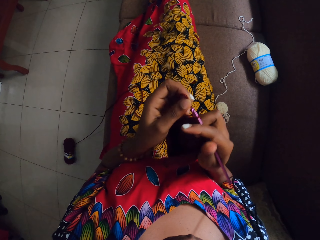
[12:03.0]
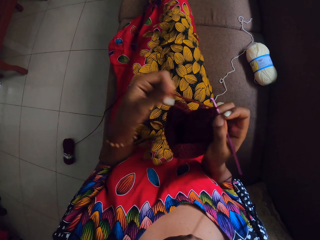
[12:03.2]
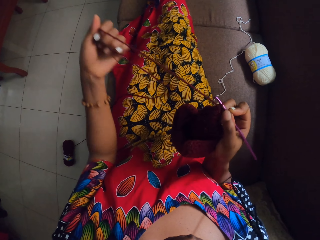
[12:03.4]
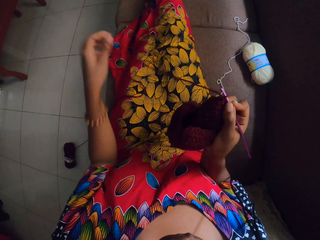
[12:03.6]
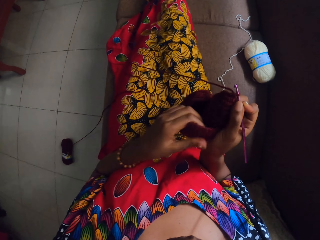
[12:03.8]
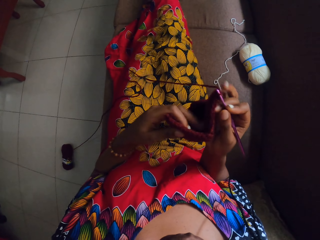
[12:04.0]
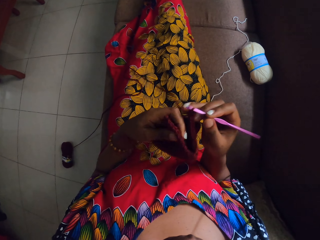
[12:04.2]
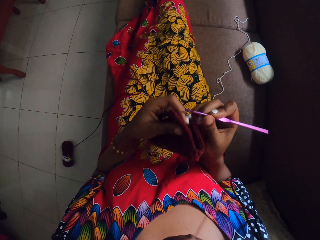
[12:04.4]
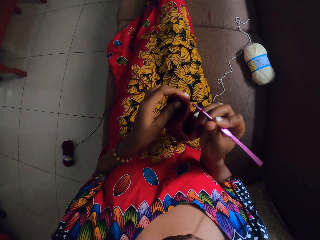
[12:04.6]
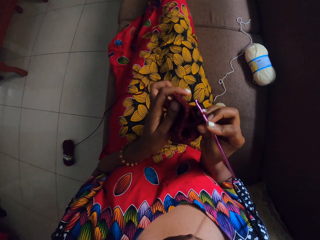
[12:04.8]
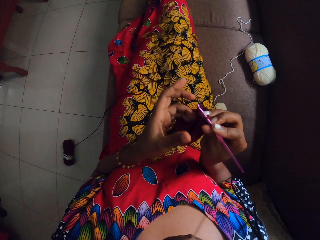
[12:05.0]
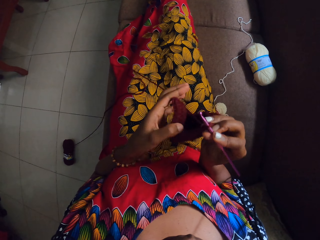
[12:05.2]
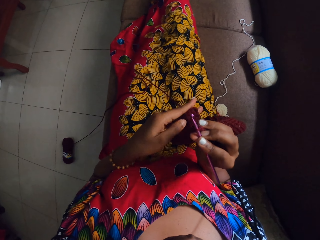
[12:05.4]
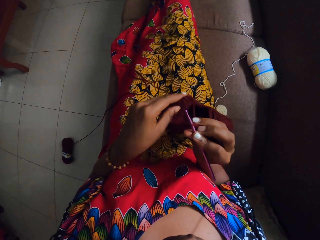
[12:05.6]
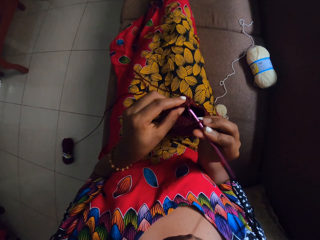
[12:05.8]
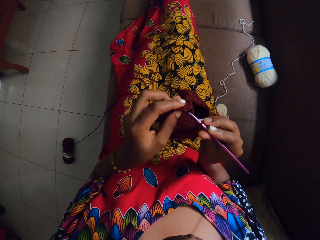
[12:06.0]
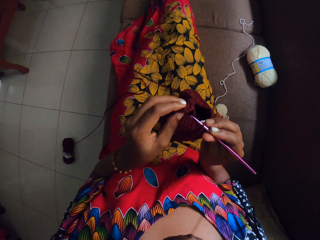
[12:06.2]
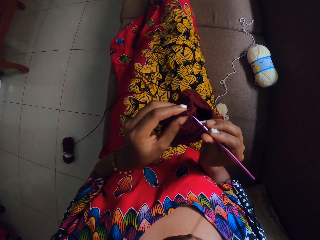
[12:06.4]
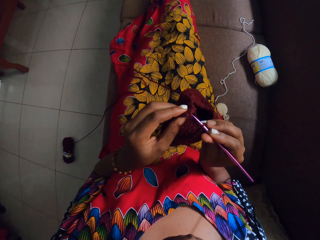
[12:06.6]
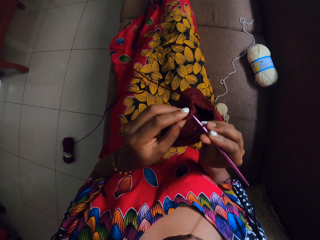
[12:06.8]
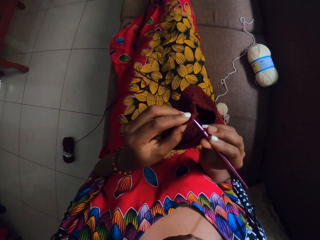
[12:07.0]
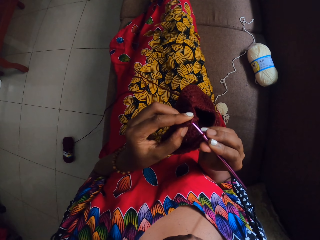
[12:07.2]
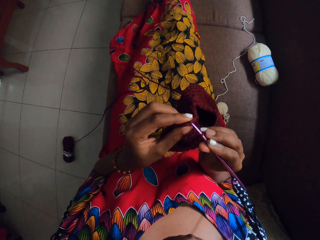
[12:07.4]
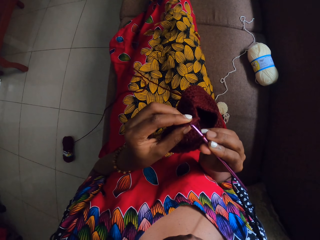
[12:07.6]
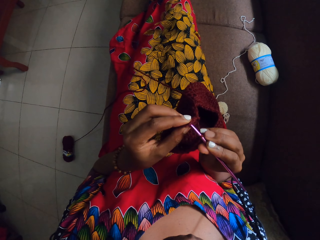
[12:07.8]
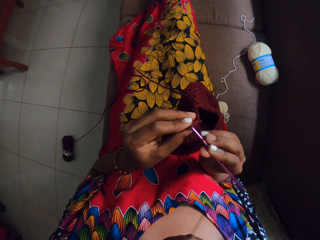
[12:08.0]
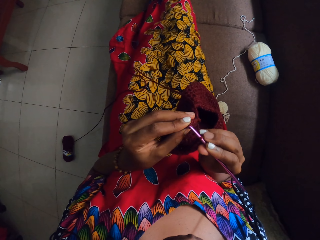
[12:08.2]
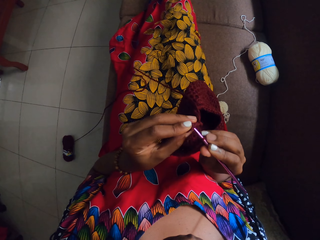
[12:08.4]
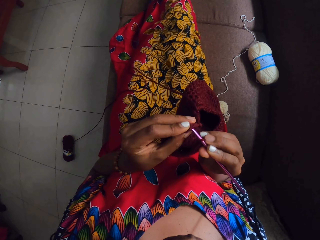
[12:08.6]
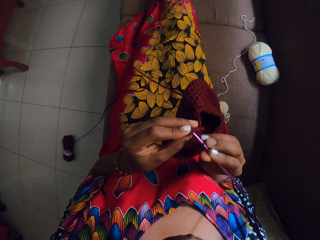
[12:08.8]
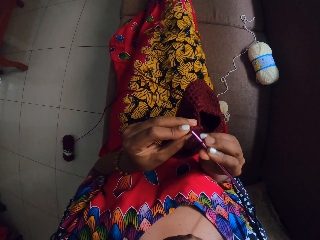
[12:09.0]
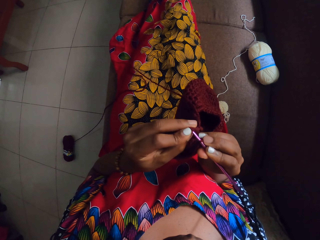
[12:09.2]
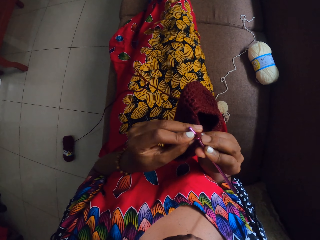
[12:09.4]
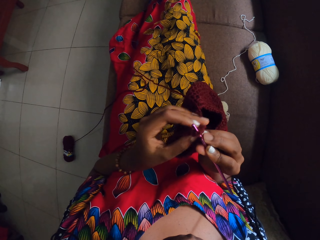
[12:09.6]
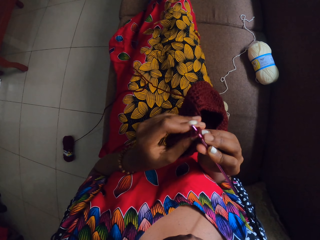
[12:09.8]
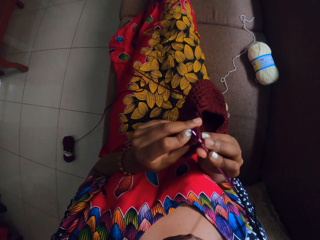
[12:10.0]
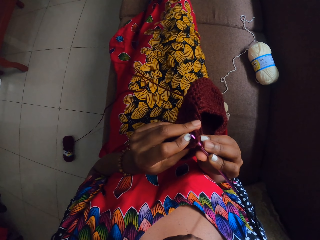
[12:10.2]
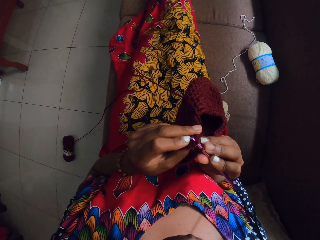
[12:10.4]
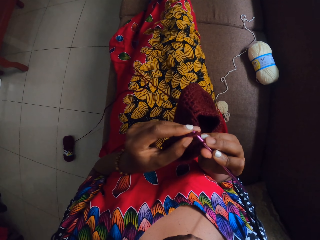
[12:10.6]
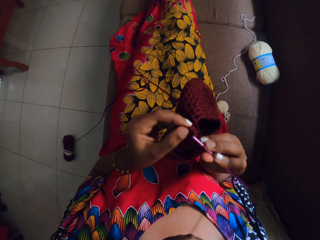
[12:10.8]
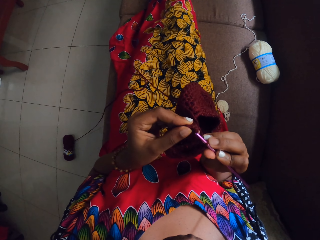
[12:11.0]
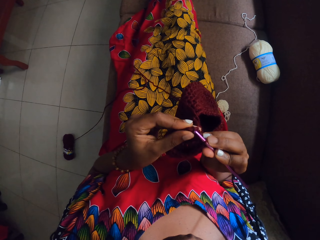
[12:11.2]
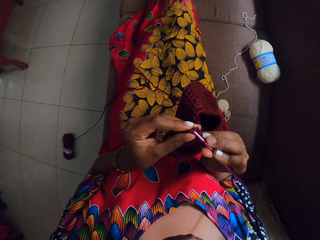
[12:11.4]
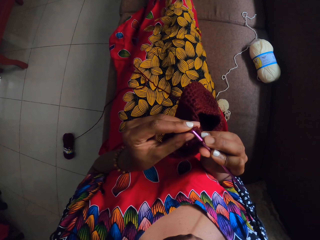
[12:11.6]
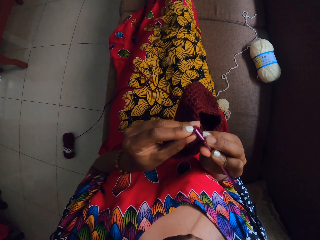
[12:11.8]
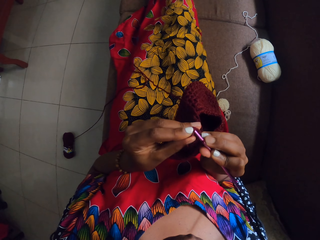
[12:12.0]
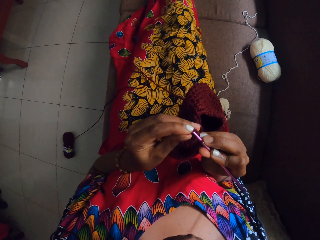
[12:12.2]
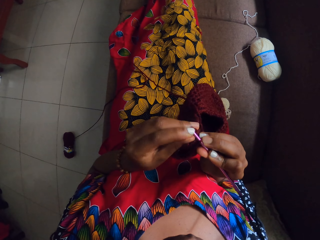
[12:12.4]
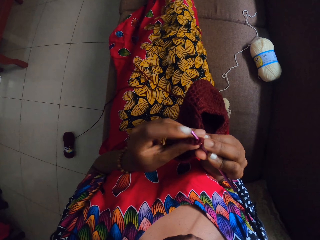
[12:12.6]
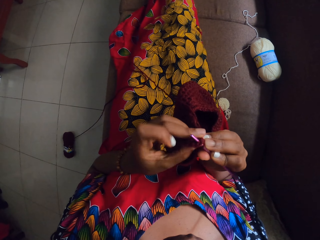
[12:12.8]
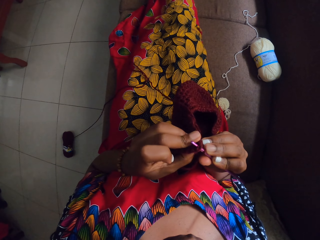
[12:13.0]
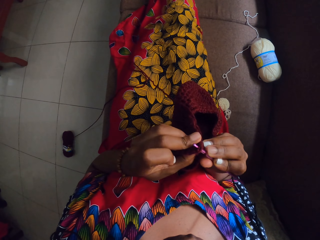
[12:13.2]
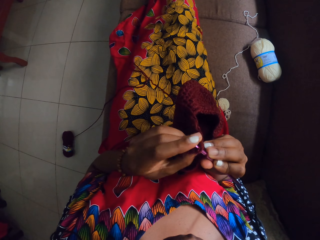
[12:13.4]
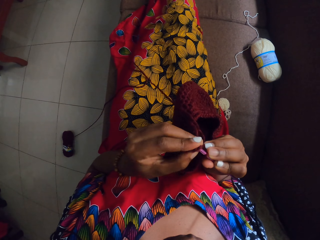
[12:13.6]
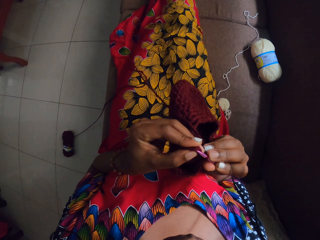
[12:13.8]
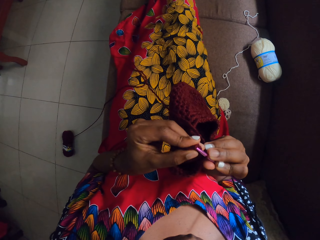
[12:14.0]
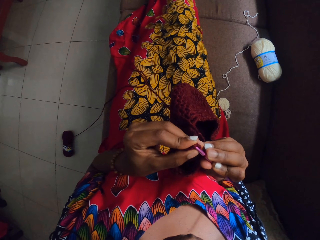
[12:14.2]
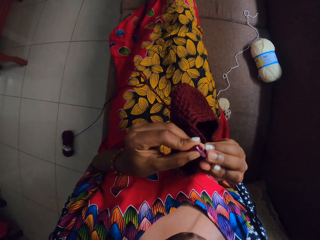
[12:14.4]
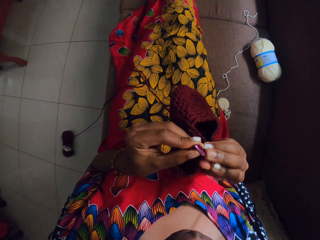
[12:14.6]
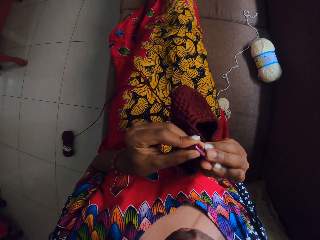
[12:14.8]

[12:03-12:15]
The camera wearer pulls the thread. She crochets the wool in her left hand with the crochet pin in her right hand. She puts the crochet hook in the crochet cloth.

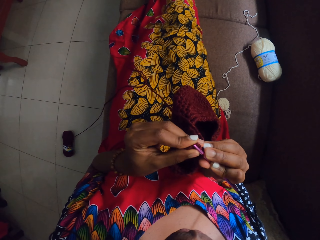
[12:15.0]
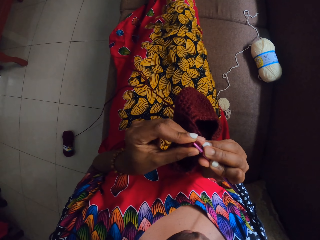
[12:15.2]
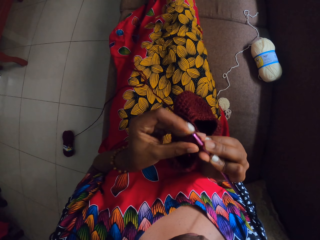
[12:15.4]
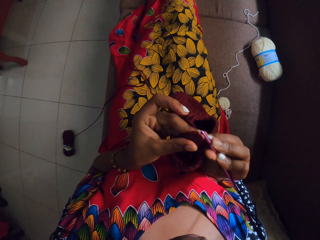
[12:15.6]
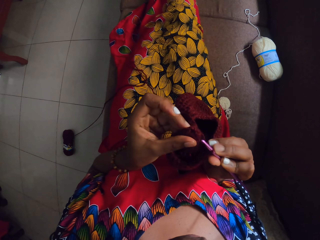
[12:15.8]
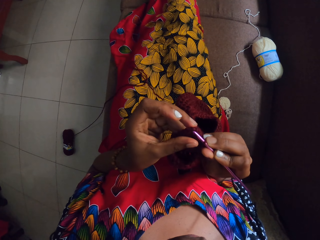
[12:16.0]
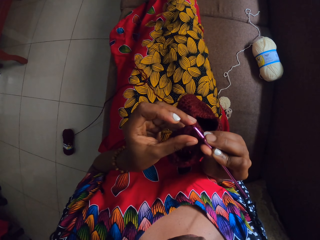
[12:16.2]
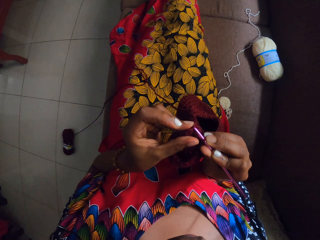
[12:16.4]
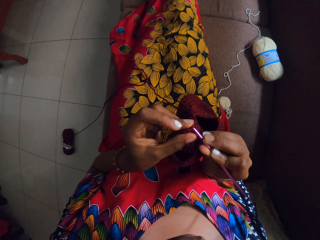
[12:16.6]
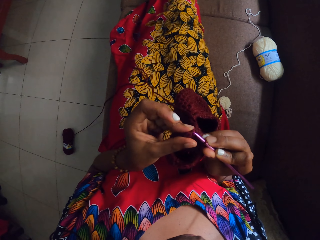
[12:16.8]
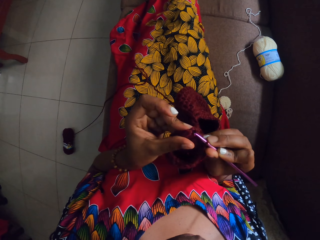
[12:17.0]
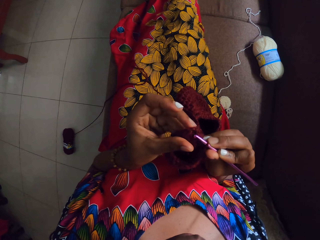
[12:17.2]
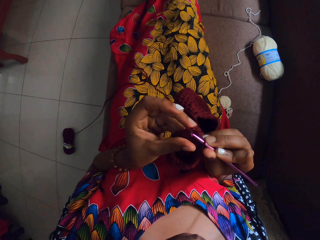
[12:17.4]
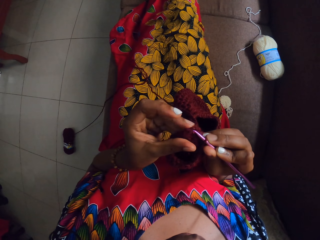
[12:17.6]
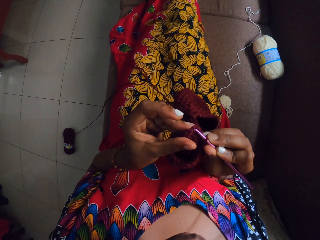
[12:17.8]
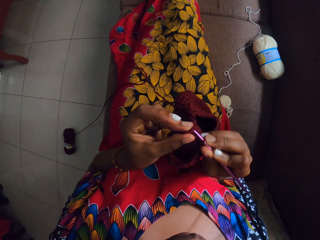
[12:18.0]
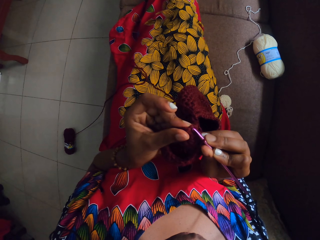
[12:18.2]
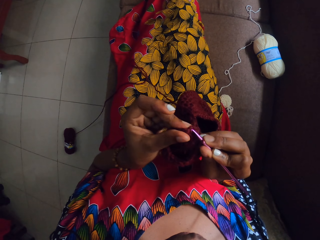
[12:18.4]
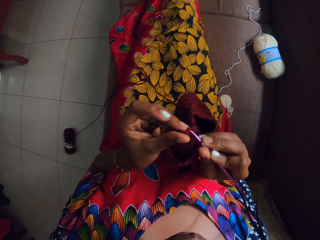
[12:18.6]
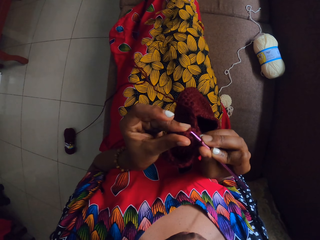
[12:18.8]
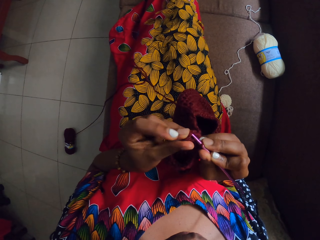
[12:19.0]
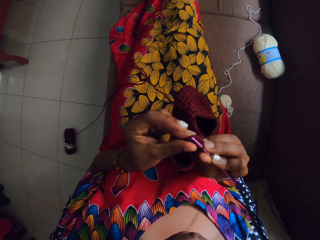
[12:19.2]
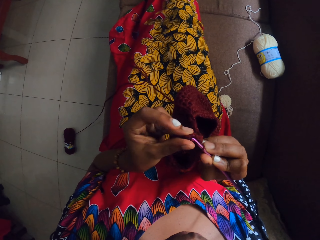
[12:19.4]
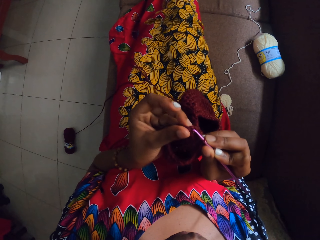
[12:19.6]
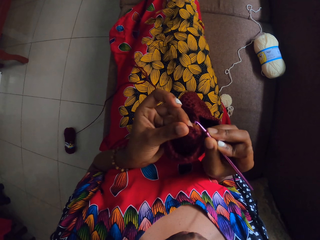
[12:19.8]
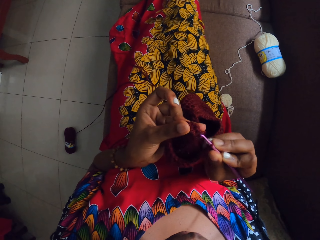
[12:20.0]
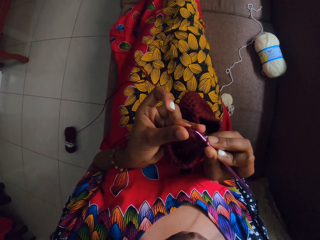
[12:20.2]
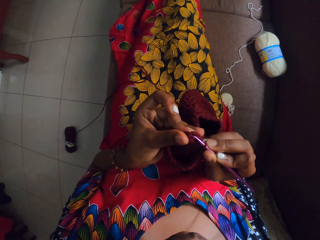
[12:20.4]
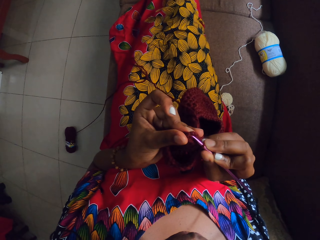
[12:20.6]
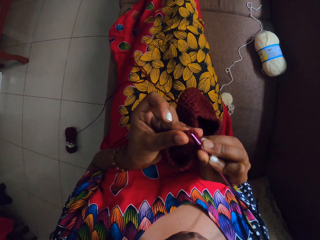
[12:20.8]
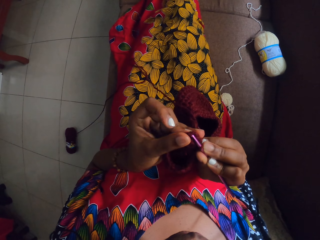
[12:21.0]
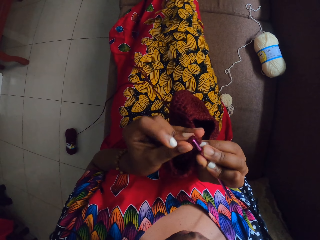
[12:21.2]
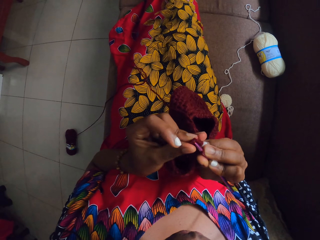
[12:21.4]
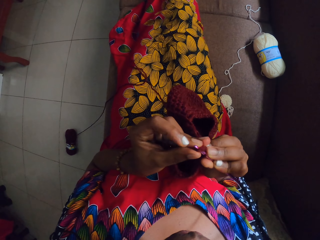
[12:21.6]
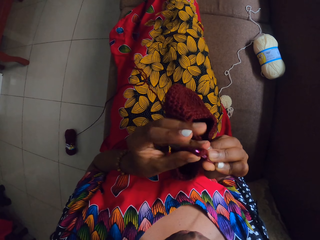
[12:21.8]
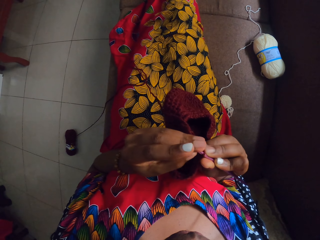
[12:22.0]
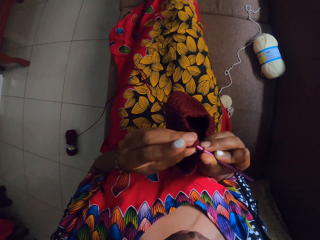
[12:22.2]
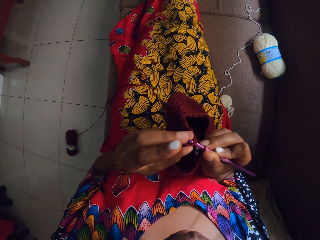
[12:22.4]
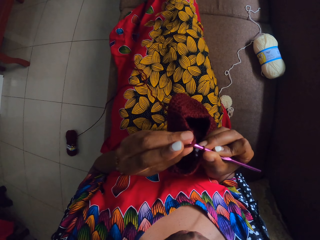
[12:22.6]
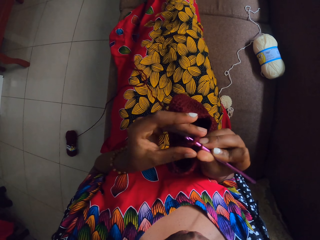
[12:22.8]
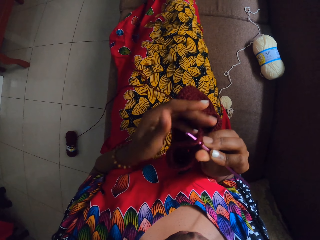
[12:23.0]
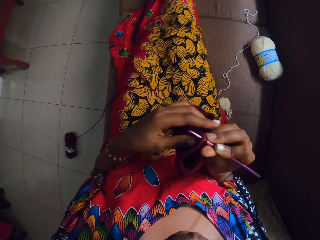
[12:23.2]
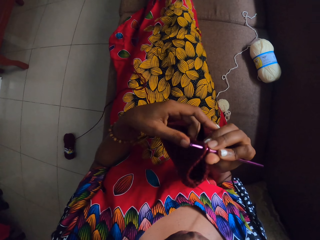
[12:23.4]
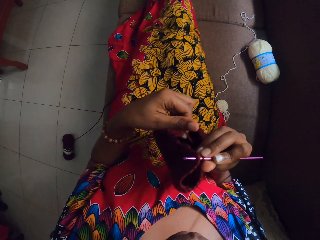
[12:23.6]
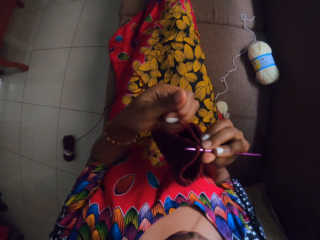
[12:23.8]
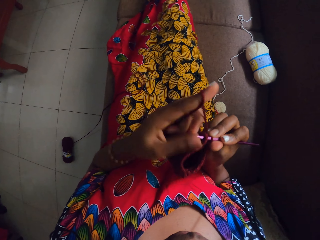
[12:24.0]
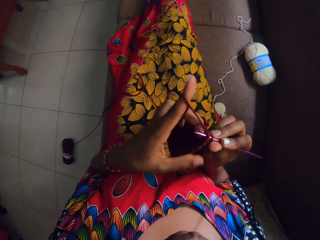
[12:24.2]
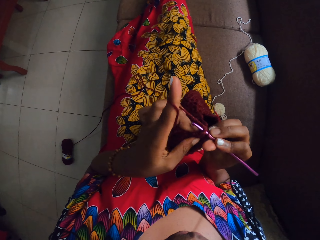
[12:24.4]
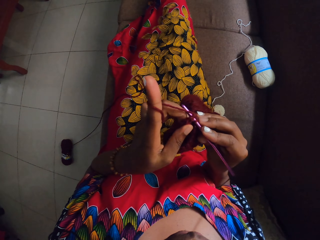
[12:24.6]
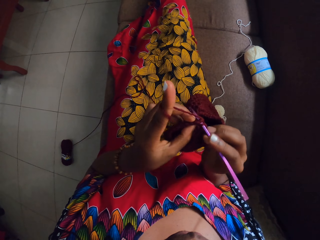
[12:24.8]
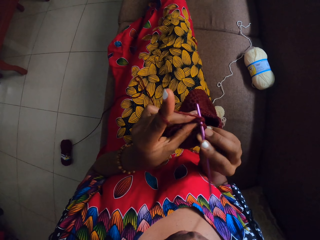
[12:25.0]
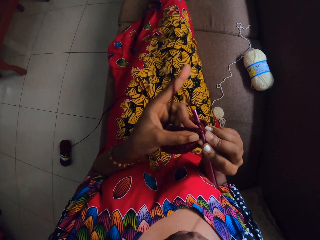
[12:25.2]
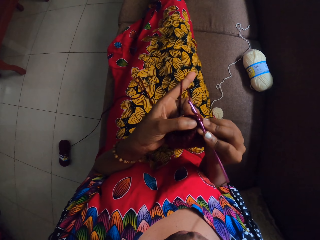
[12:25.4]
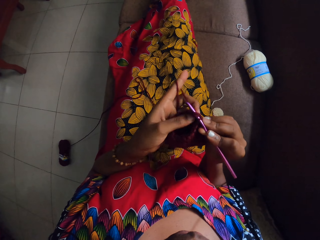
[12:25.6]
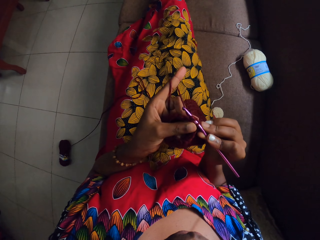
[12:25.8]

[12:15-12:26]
The camera wearer crochets the crochet cloth.
